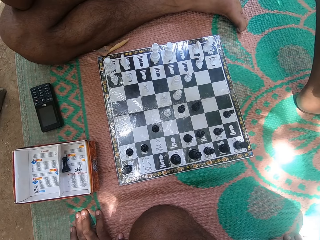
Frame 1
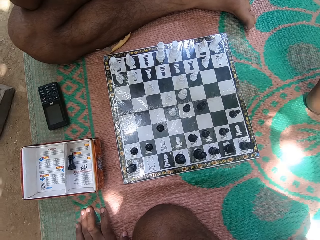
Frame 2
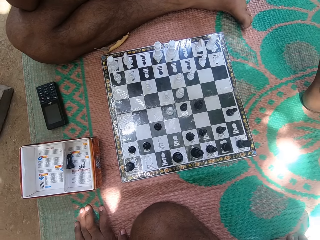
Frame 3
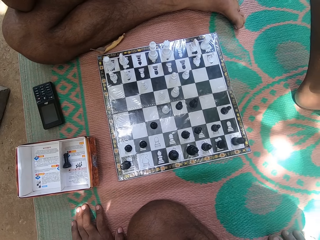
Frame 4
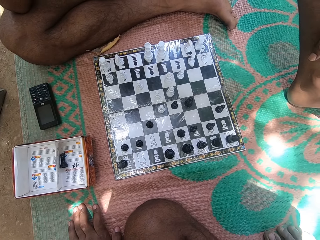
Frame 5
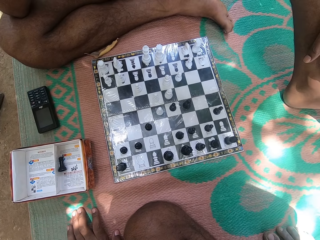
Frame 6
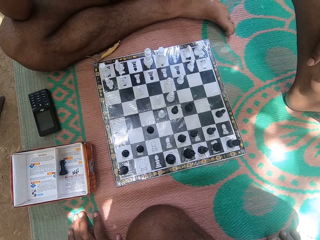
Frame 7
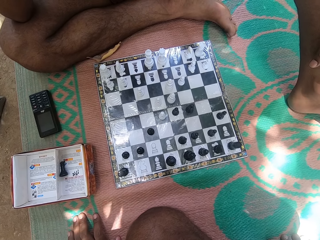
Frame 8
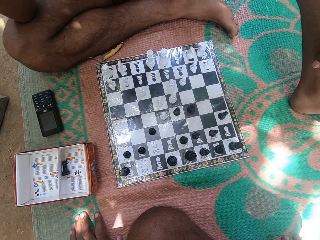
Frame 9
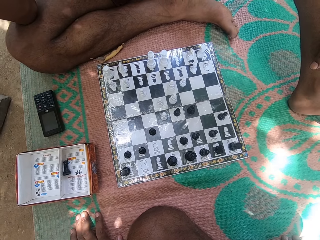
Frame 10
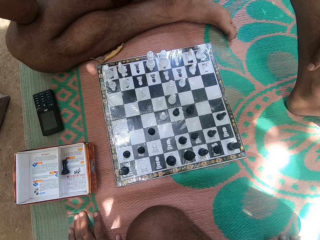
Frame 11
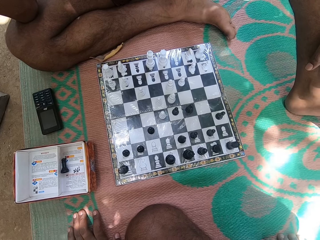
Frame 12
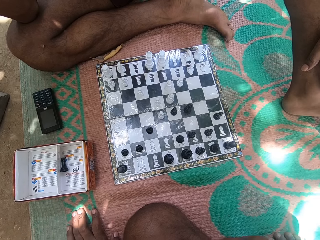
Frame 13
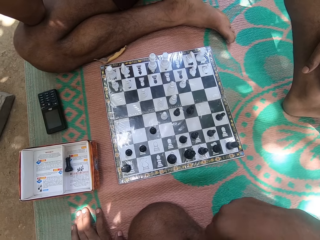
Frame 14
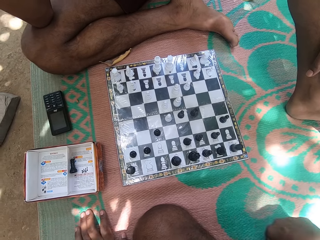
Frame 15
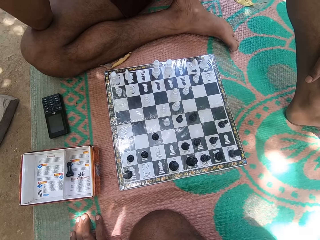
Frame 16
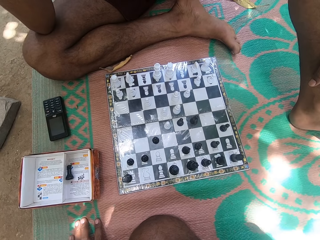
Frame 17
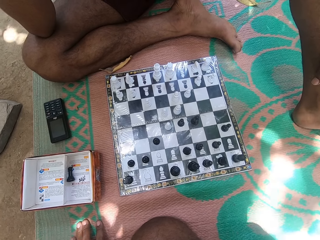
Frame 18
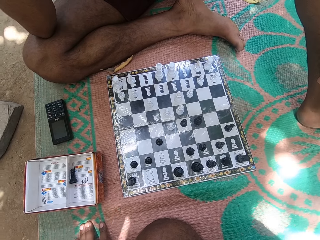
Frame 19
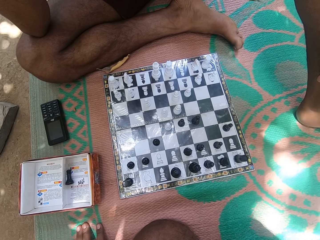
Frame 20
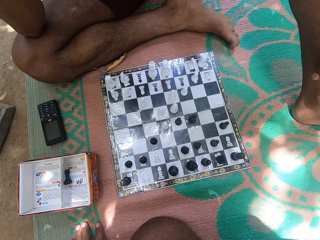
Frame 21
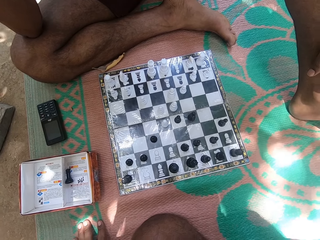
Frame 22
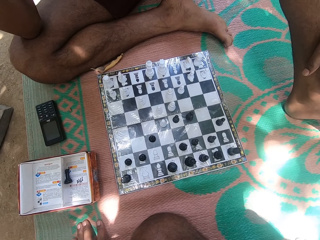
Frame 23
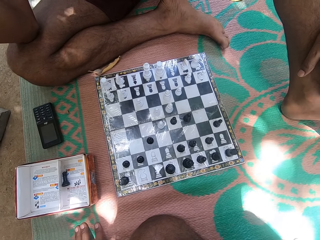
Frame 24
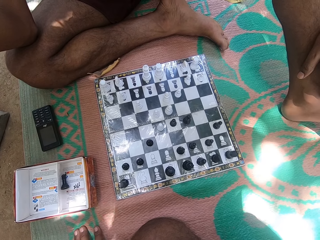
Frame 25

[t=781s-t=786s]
The camera wearer stares at the chess board.

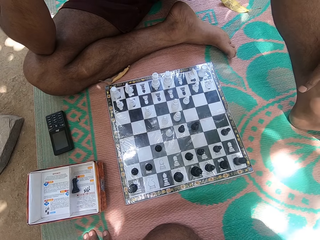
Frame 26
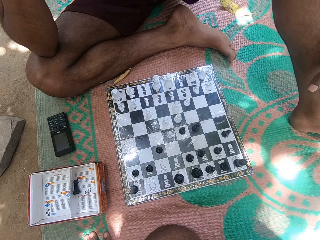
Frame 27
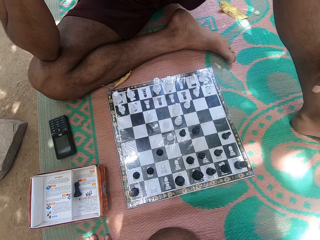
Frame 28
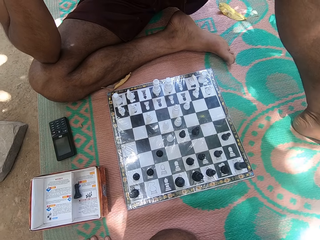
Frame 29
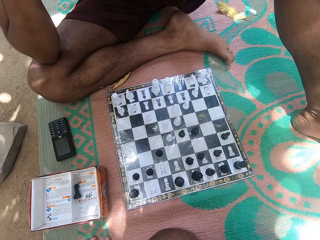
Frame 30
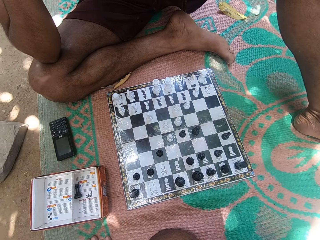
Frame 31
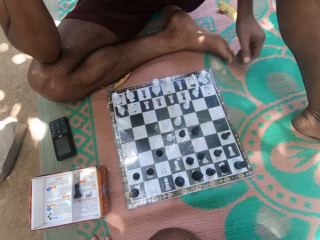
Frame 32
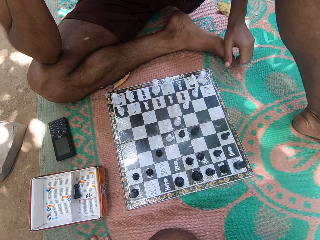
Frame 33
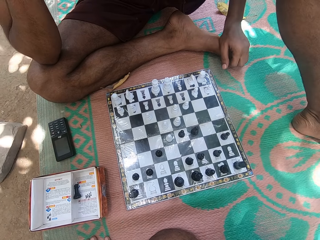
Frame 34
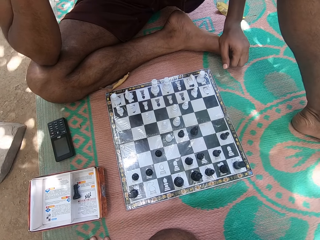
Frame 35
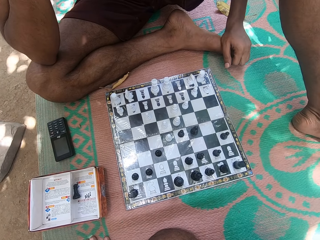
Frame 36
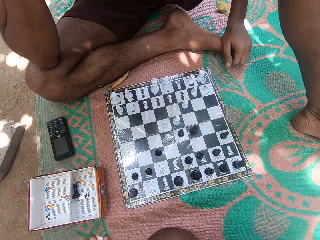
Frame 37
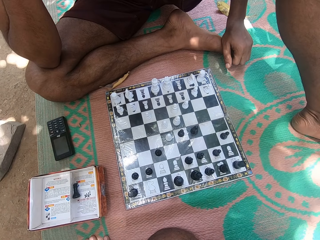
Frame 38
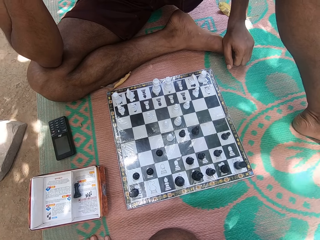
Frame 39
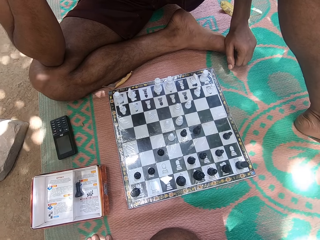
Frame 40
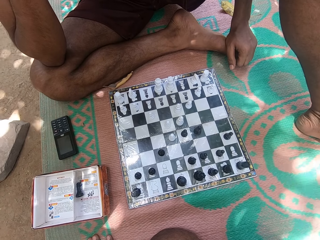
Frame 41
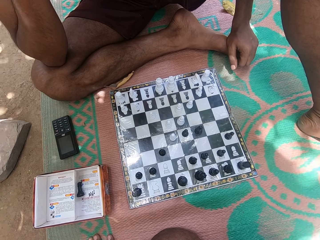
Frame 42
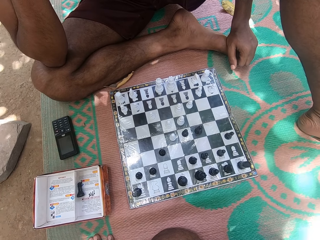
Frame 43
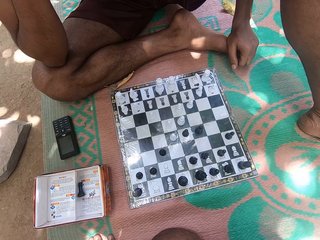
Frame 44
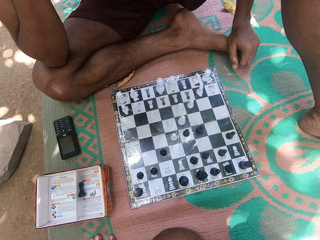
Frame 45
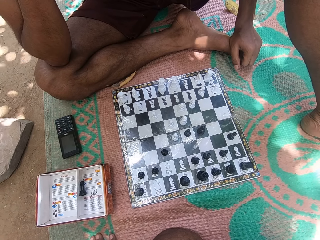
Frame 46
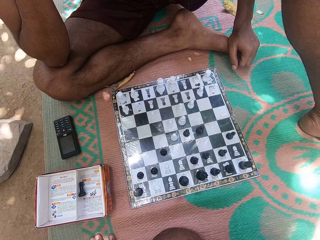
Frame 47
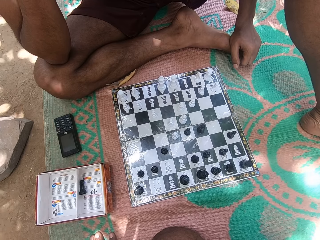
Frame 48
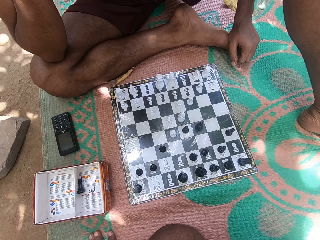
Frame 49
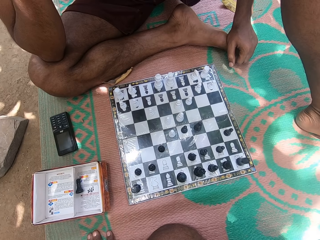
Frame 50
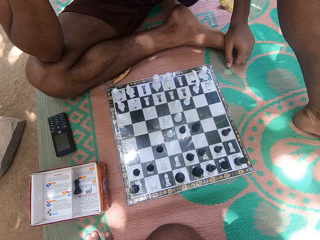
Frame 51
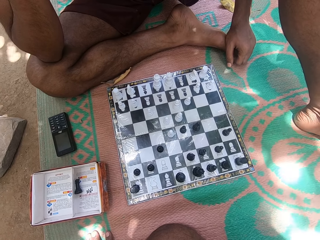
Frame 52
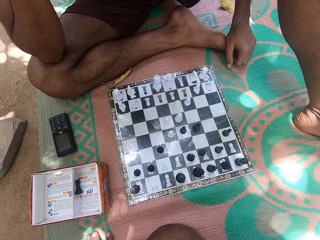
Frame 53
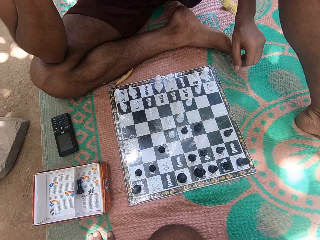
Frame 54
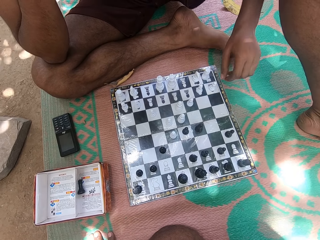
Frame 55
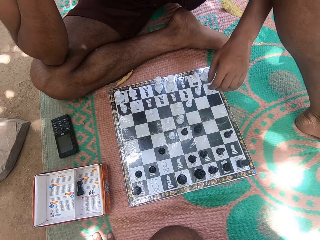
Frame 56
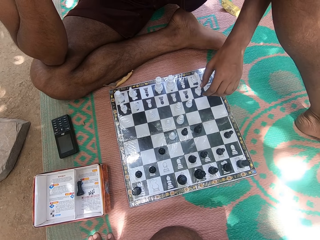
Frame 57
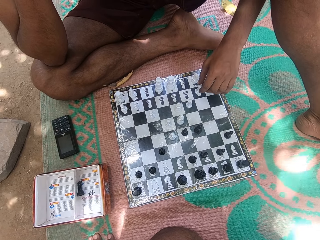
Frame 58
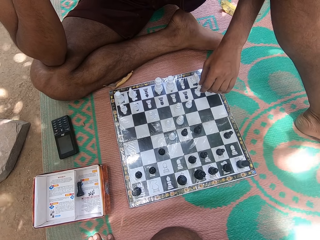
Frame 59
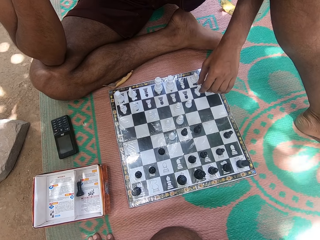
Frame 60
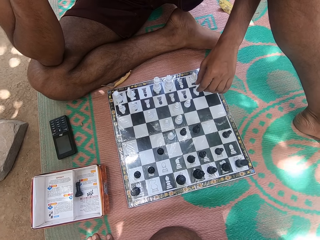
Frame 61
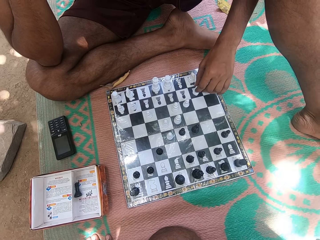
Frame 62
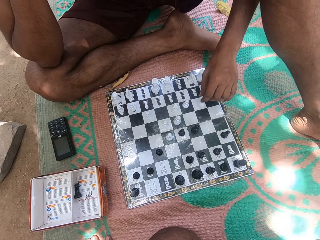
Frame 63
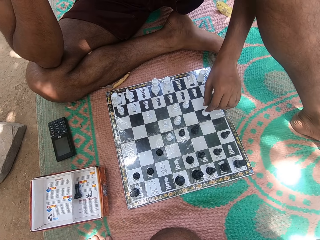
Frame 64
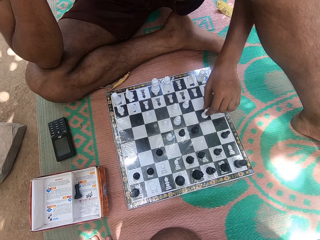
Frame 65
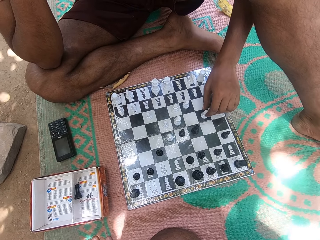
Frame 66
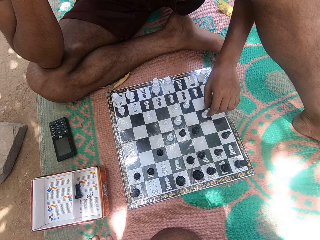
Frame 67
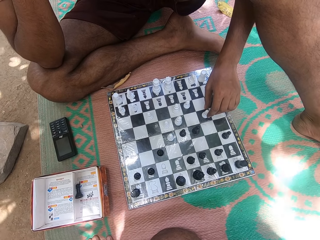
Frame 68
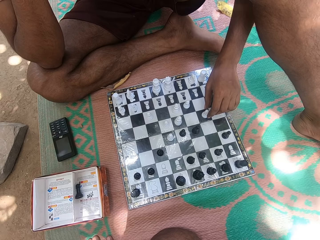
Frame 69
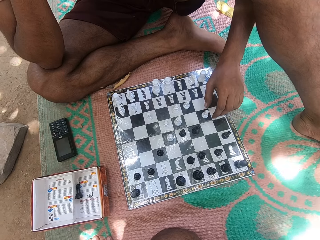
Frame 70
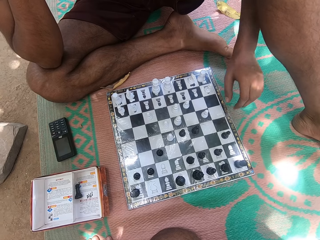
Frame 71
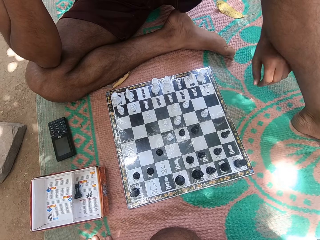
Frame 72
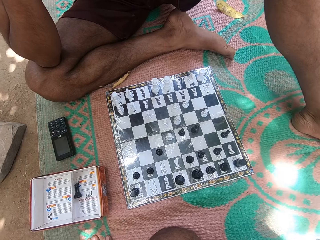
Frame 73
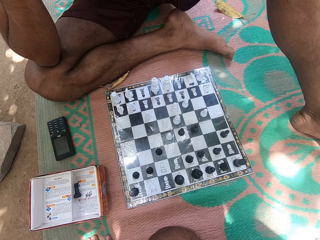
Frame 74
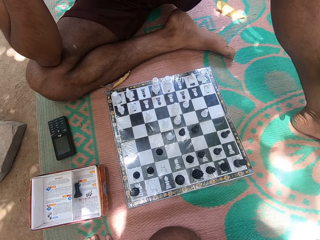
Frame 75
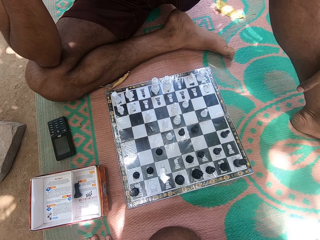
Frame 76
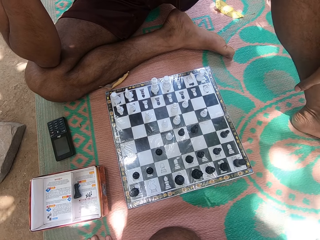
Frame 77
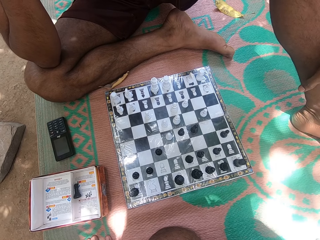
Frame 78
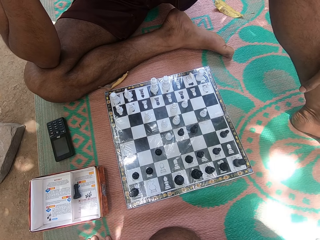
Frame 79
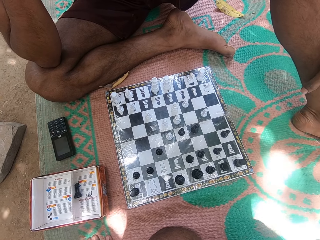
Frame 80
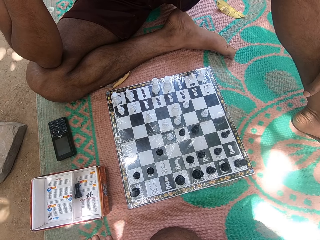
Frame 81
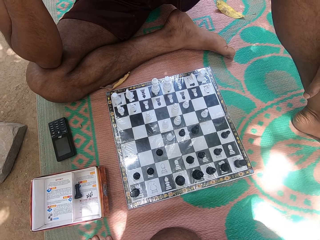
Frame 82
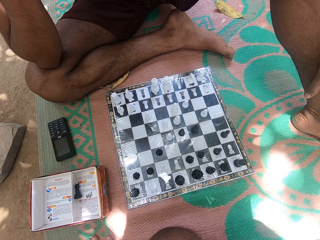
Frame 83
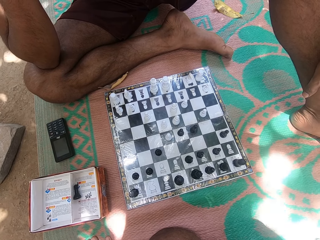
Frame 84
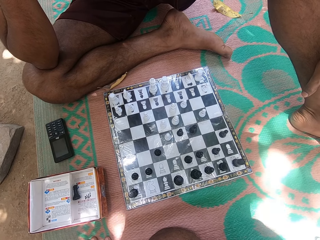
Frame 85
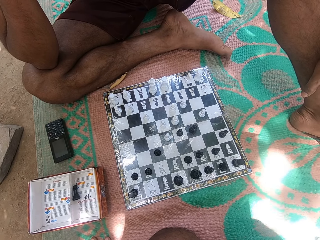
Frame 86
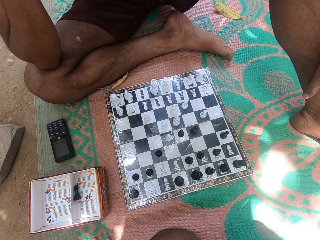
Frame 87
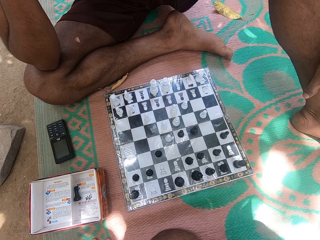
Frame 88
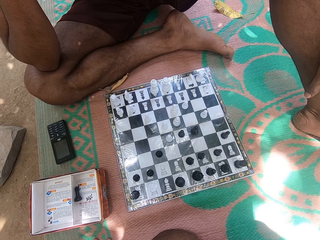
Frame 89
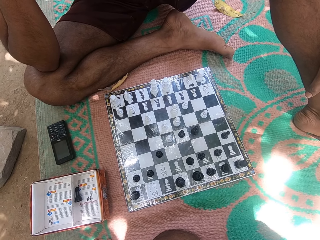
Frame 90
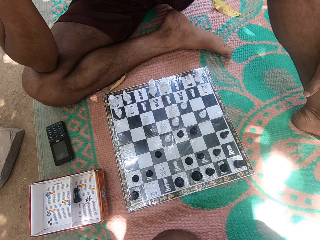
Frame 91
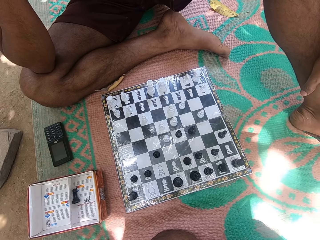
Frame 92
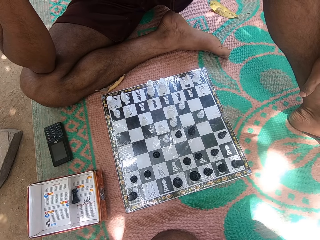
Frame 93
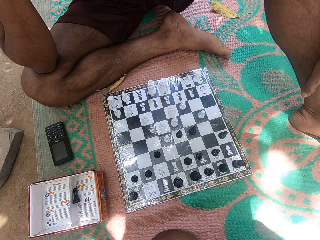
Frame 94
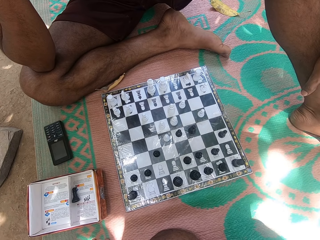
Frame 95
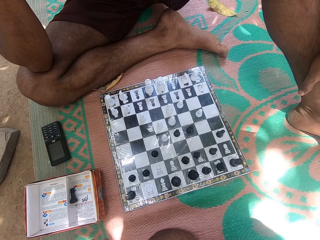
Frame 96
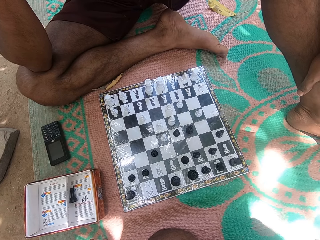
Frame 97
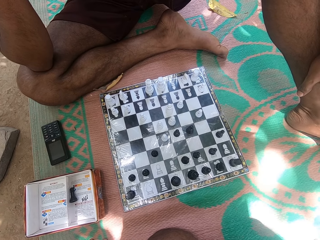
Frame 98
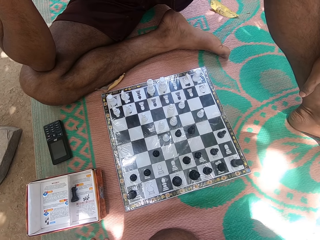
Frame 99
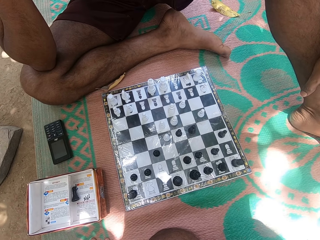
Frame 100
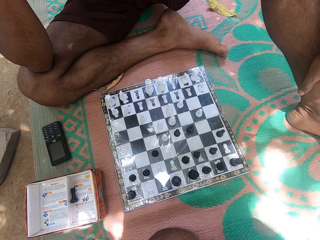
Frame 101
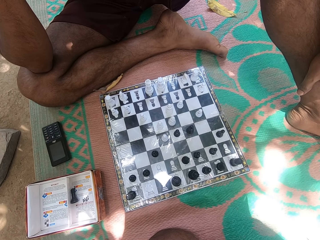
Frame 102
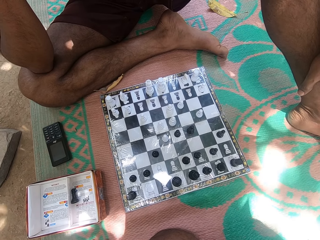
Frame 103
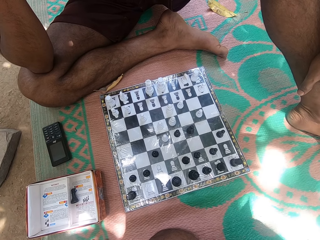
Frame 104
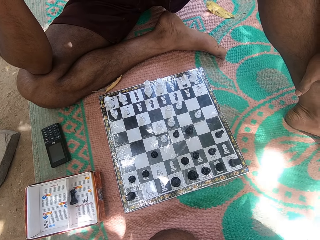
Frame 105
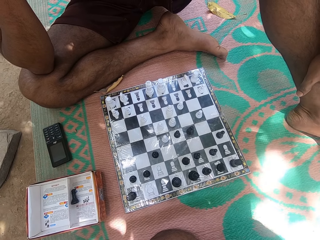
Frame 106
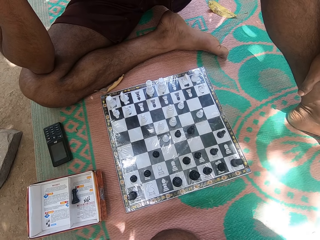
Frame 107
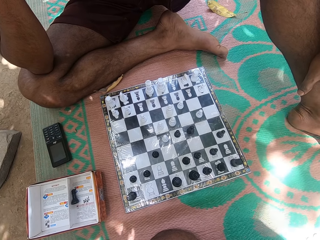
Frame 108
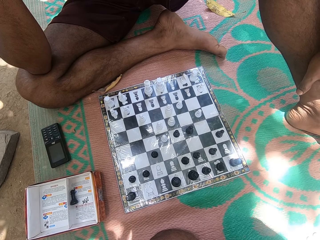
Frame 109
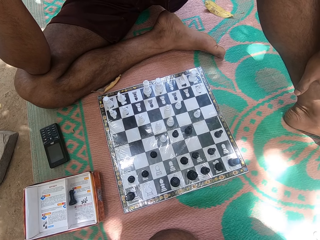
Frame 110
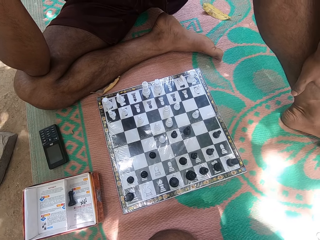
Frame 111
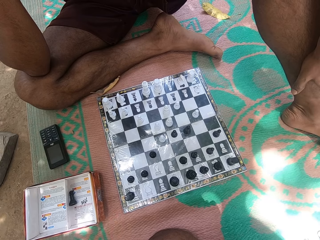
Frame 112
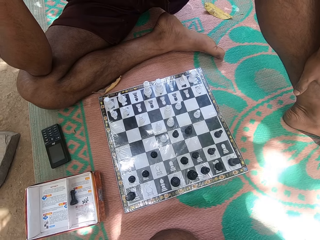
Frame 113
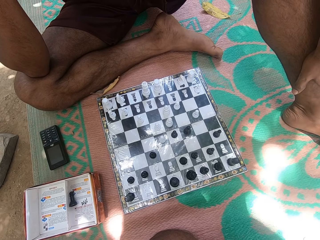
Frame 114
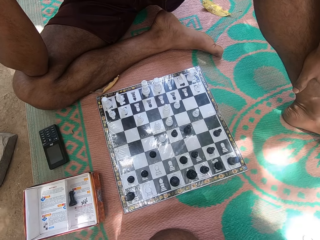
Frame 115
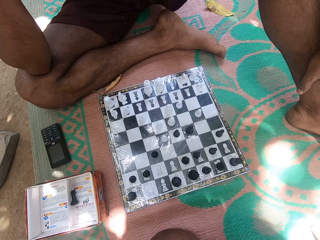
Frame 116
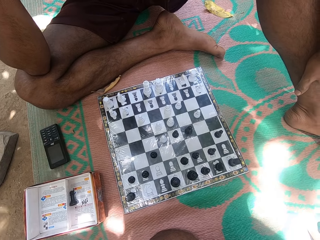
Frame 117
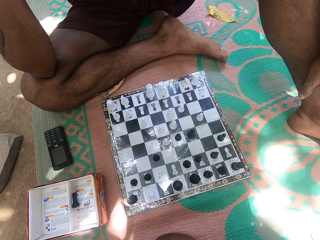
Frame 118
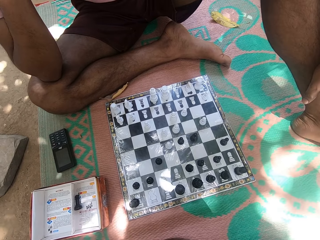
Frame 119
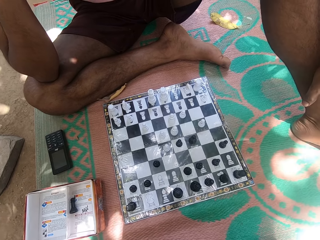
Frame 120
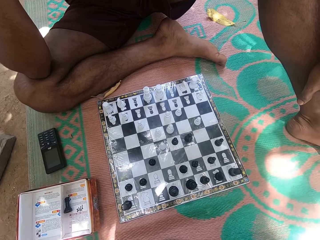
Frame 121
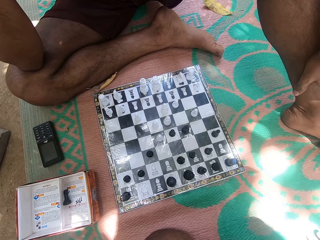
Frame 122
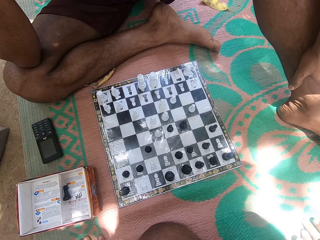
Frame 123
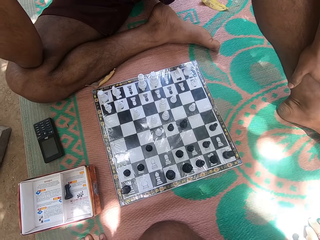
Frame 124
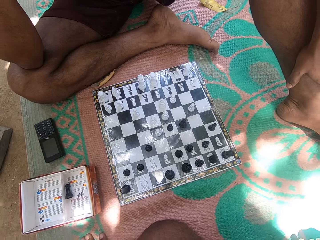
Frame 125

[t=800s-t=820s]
A person touches the feet and stares at the chess board. The person picks up the pawn, holds a chess piece and moves a chess piece. The person places the pawn on the chess board and stares at the chess board.
